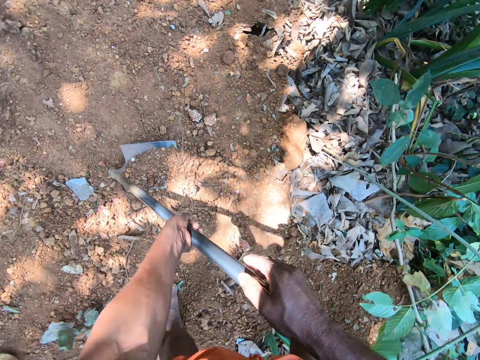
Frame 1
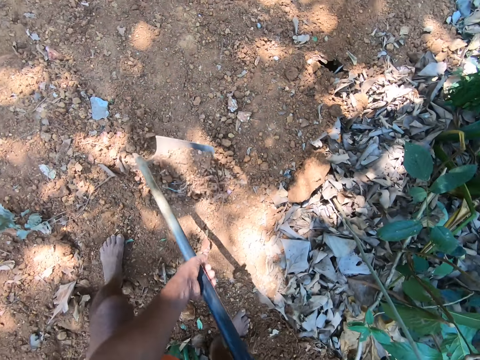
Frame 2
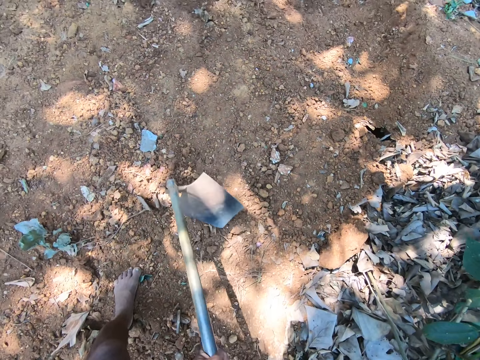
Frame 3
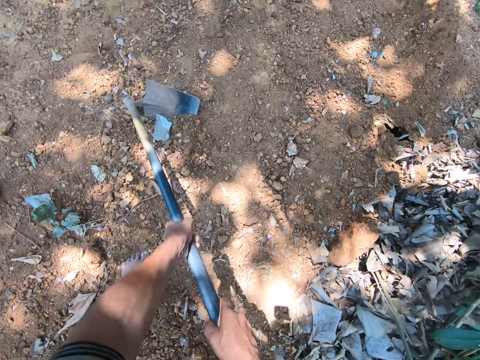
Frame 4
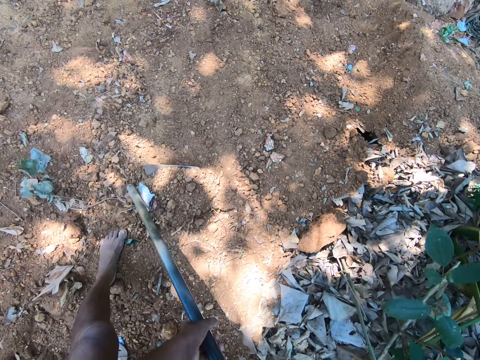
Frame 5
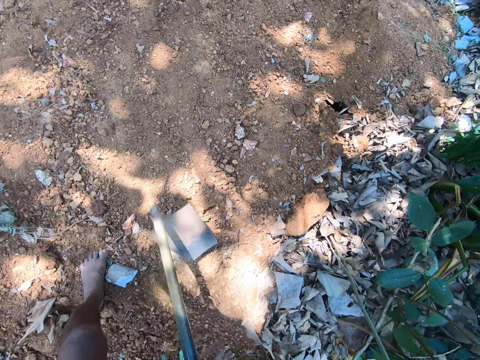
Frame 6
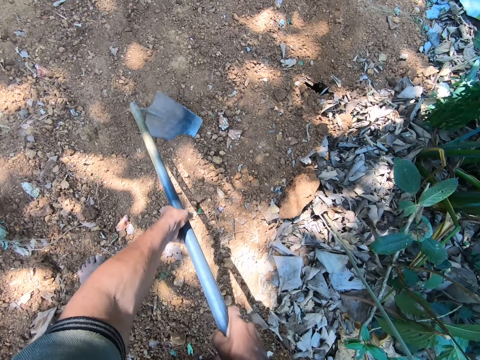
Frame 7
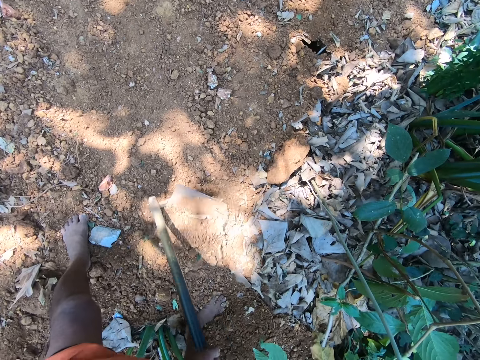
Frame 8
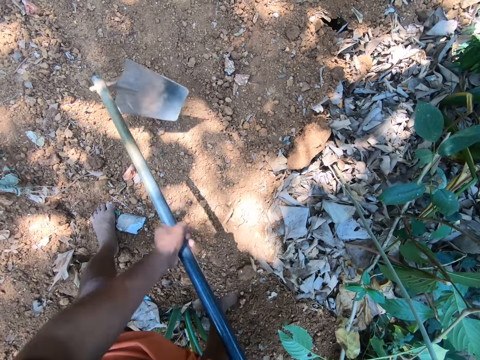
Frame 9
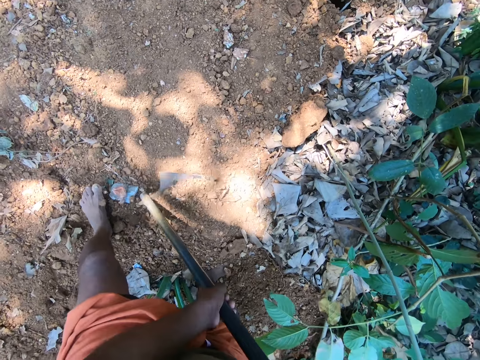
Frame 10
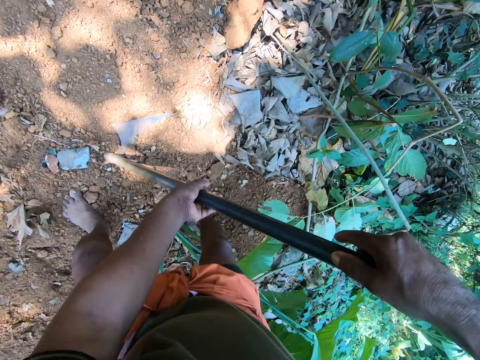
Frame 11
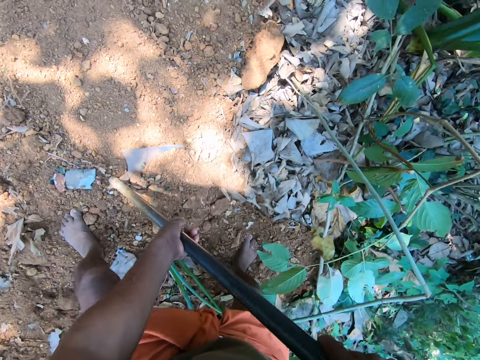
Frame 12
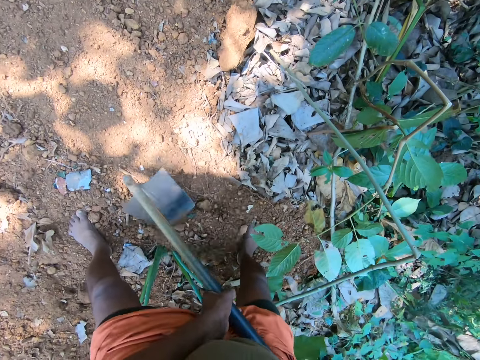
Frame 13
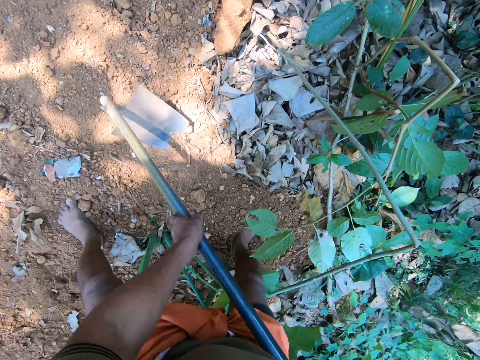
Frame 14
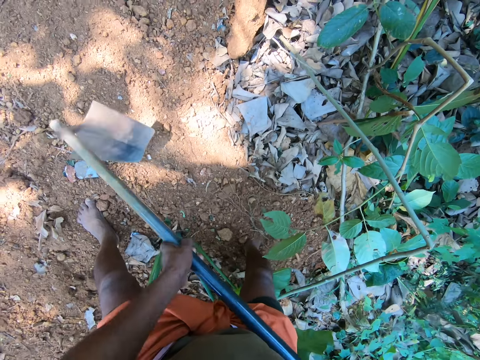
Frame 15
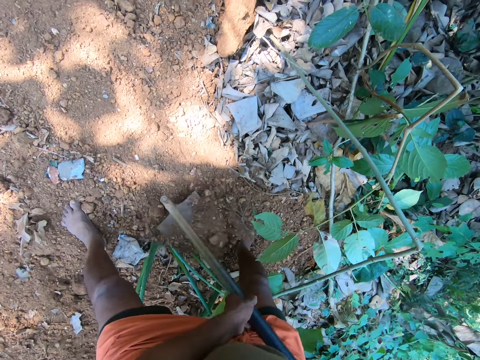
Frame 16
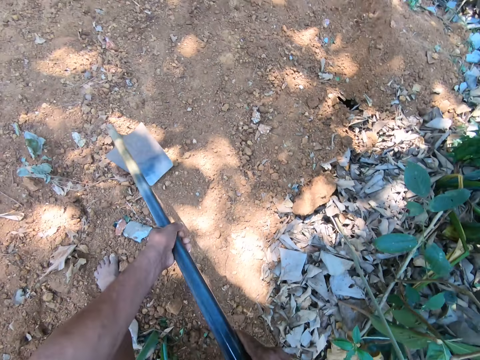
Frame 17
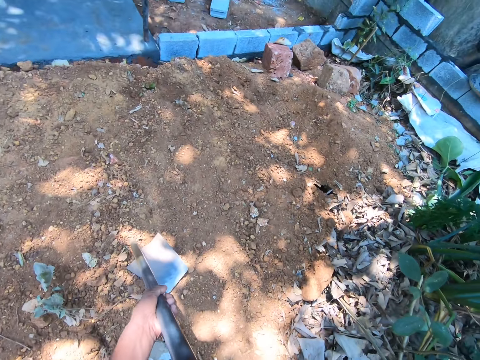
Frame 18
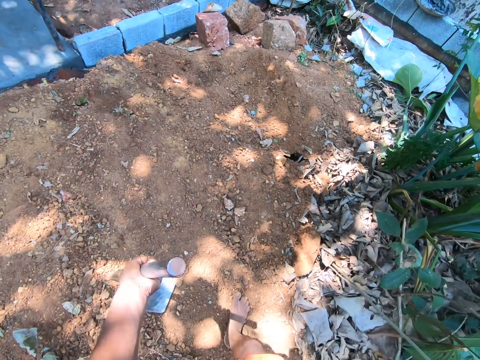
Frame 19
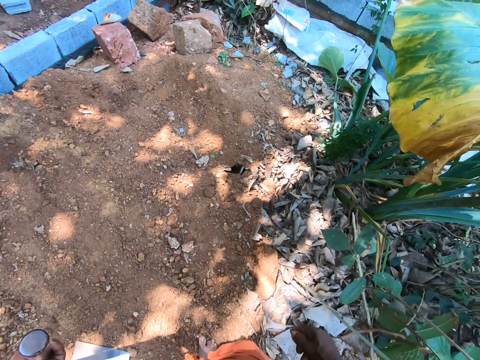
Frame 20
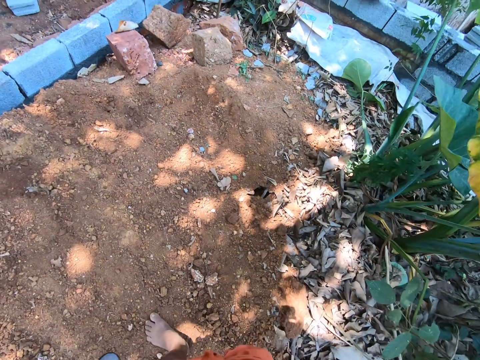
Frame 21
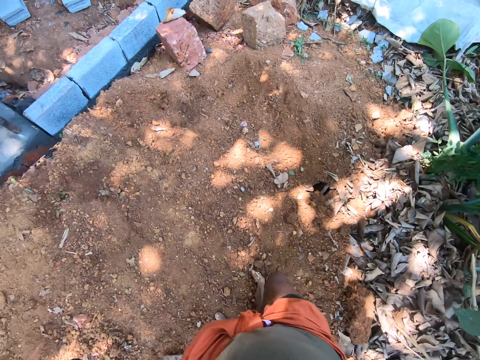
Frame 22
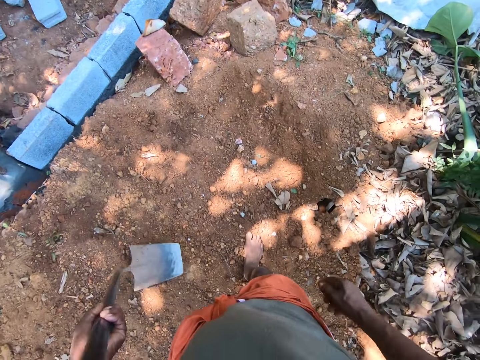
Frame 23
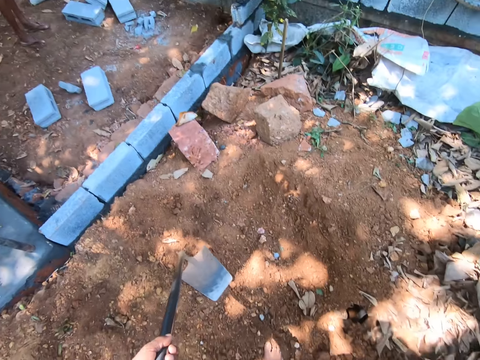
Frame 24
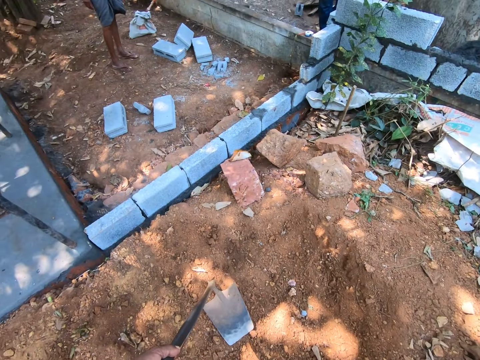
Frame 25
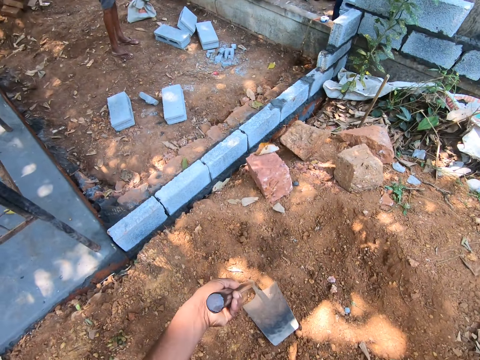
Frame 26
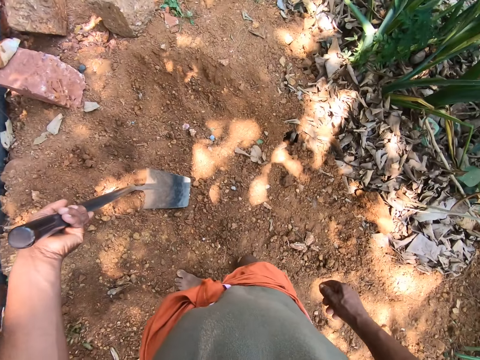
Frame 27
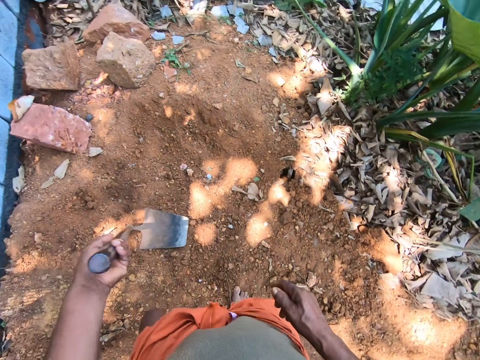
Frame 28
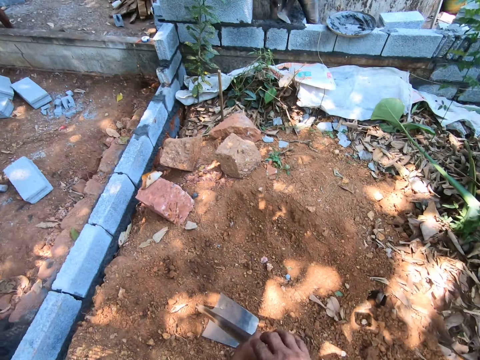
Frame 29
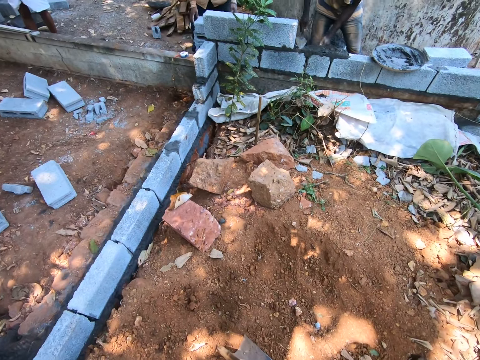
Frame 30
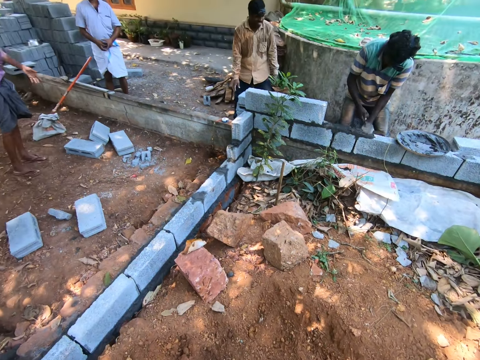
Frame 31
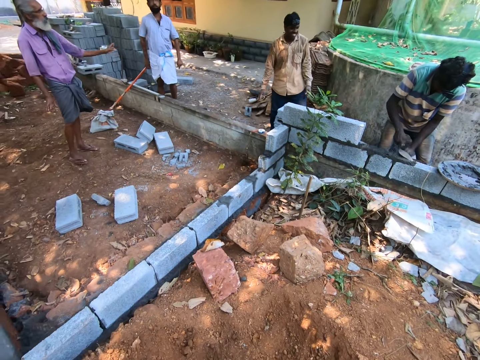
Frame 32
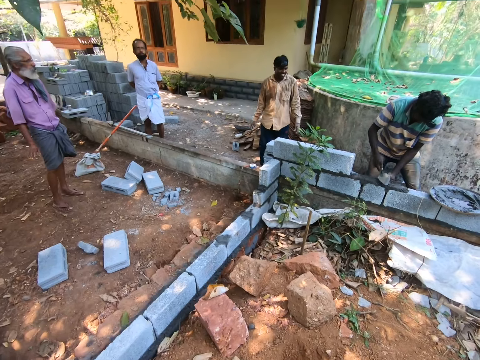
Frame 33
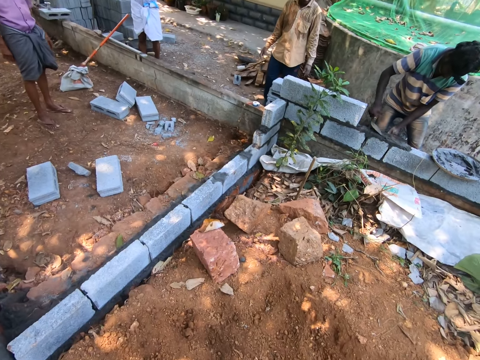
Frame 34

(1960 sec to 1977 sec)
The camera wearer digs the ground with the digging hoe in his hands. He walks around. He converses with a man.

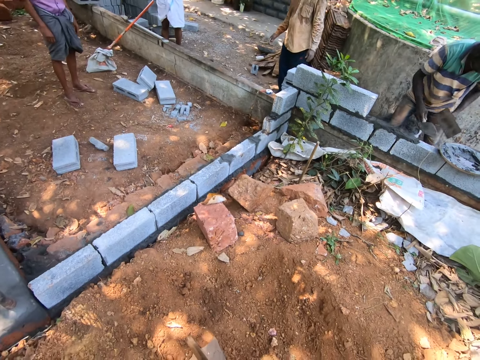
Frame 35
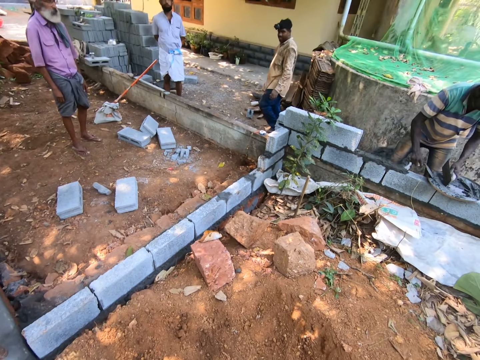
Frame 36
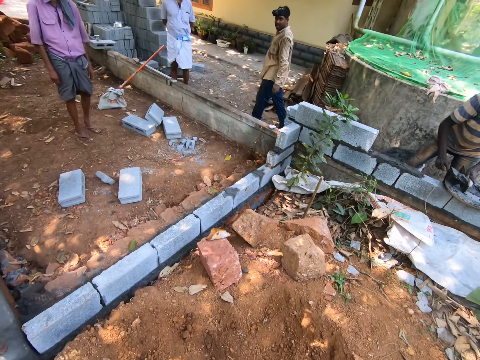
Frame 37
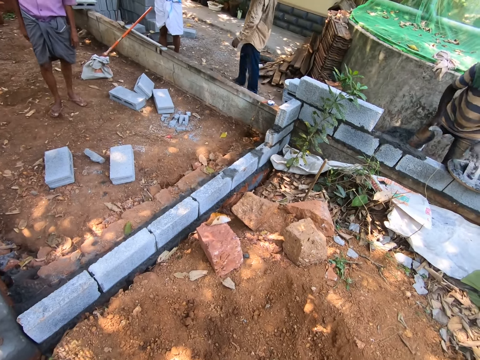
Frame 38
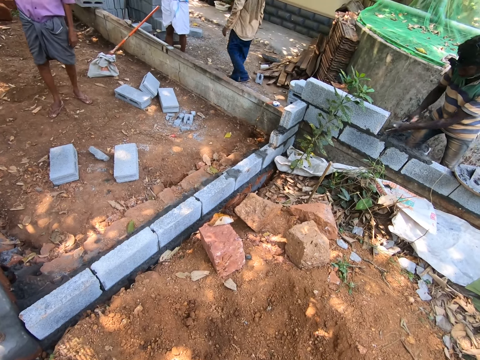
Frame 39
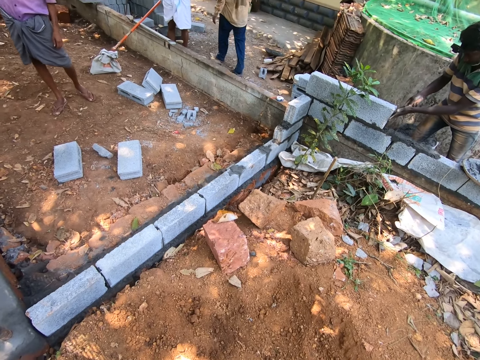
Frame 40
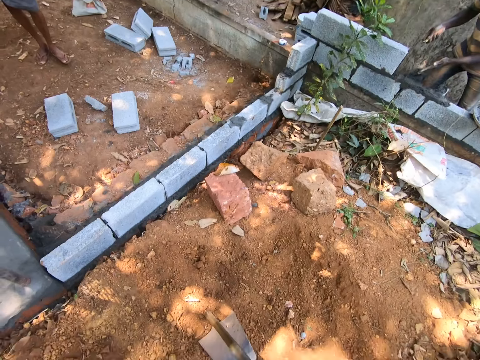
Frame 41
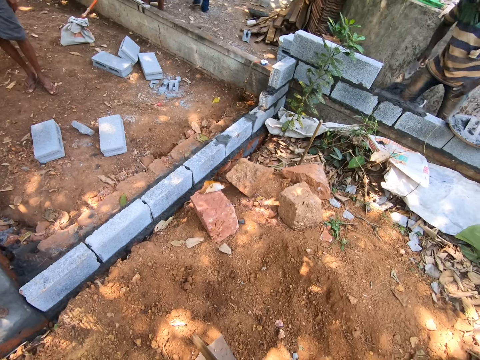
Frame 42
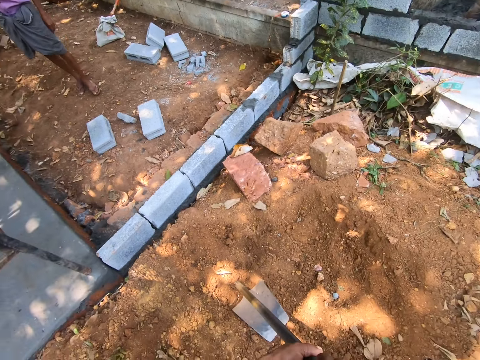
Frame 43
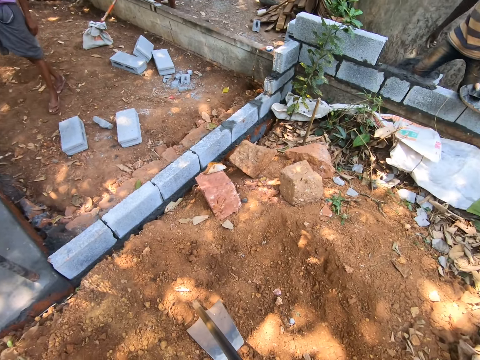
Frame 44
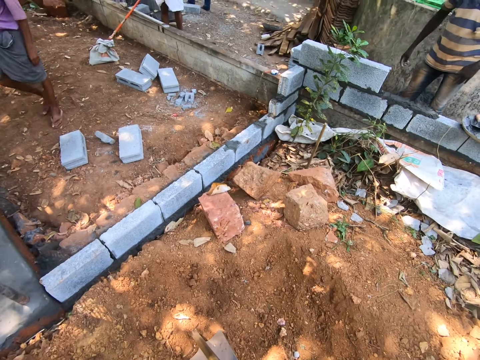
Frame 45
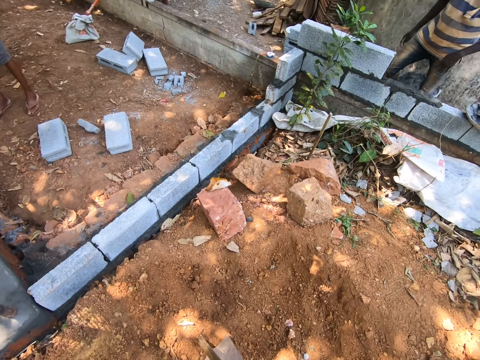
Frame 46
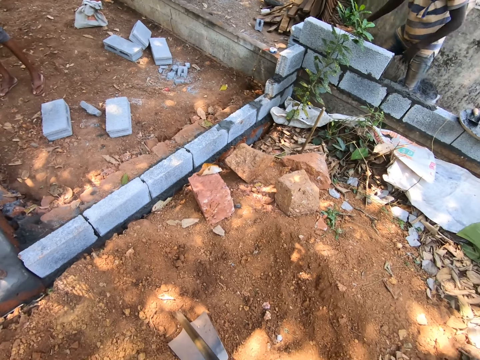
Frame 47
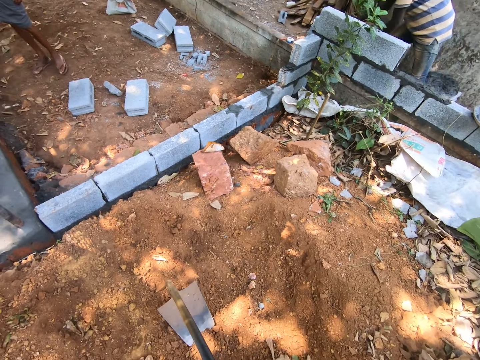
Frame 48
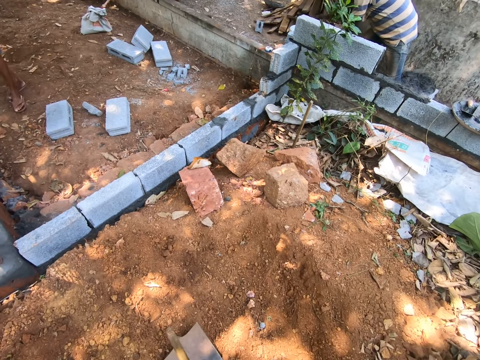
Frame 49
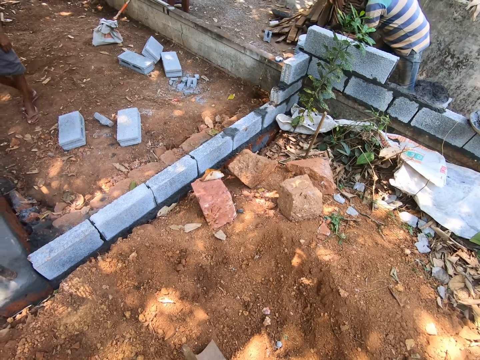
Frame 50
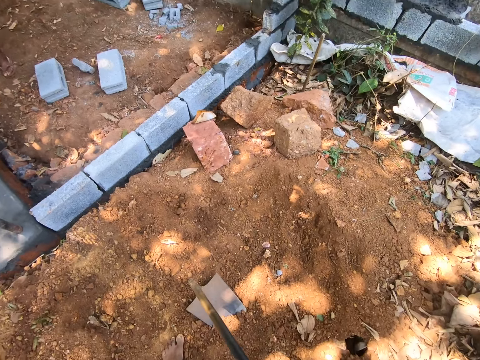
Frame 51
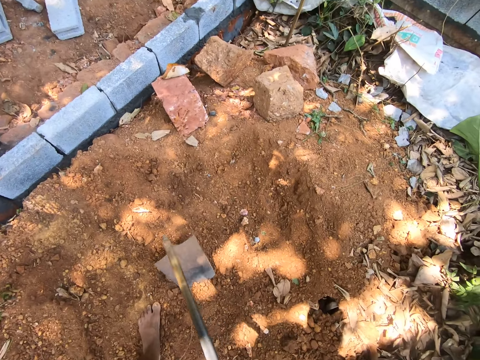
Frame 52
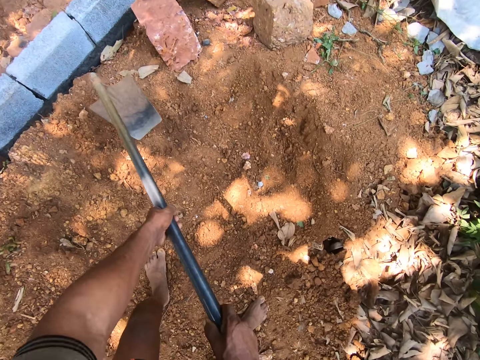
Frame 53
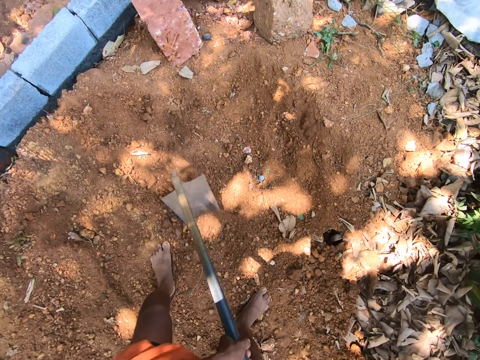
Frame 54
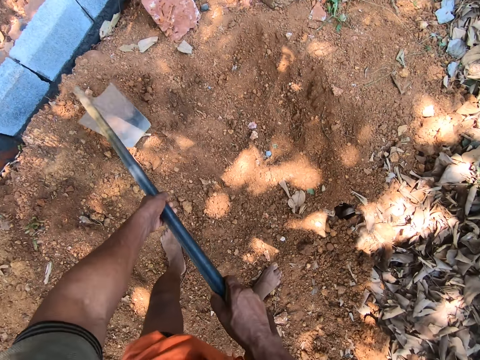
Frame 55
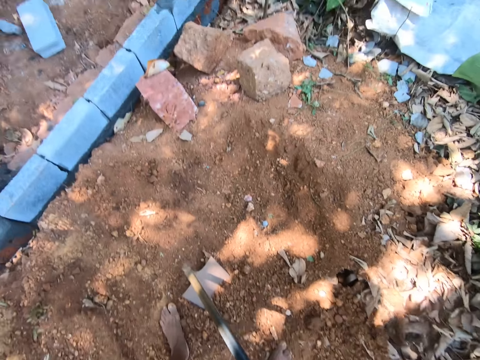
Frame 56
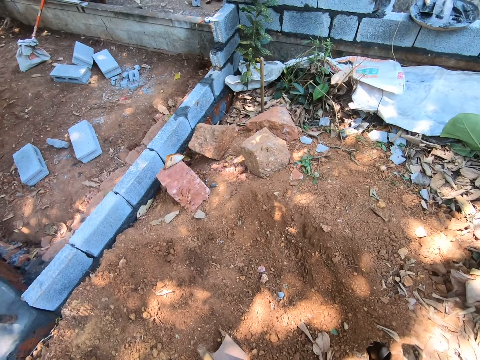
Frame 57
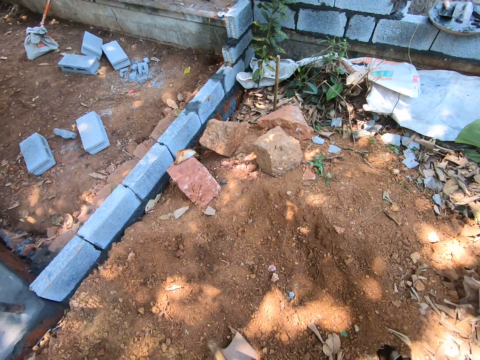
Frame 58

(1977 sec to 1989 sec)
The camera wearer digs the ground with the digging hoe in his hands.
